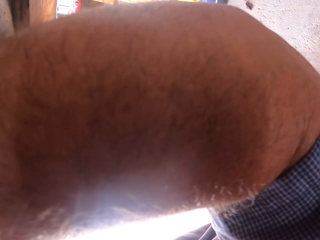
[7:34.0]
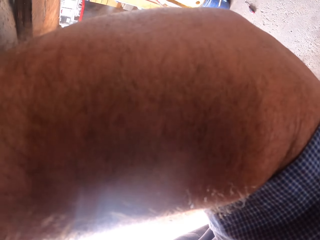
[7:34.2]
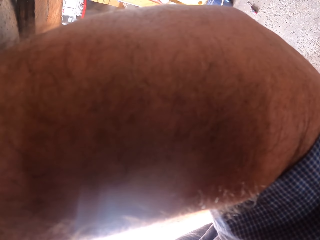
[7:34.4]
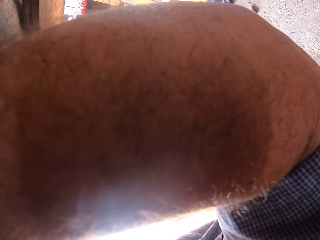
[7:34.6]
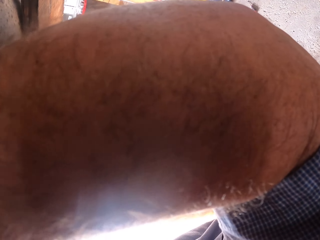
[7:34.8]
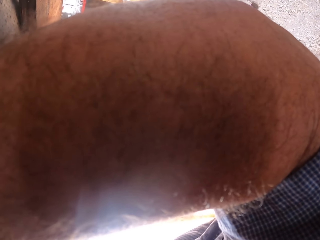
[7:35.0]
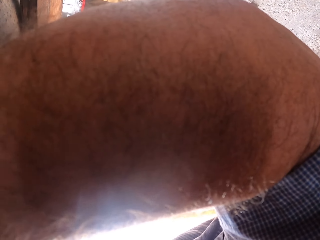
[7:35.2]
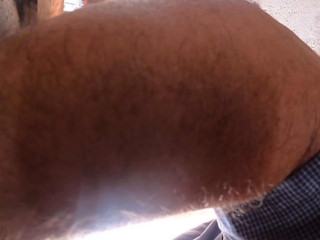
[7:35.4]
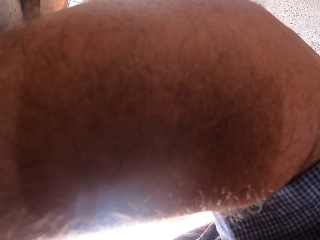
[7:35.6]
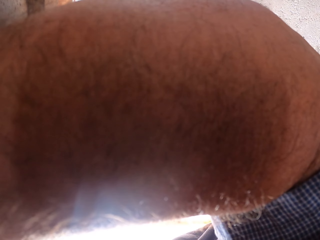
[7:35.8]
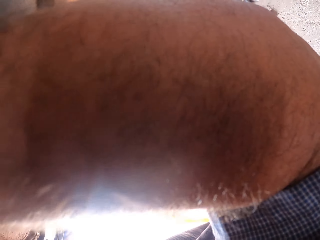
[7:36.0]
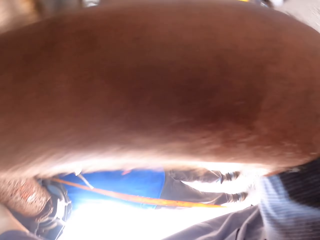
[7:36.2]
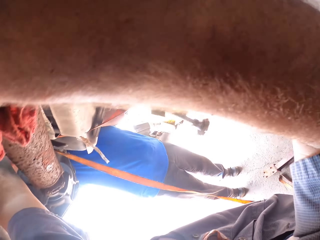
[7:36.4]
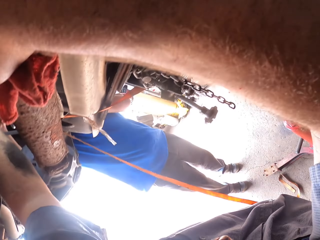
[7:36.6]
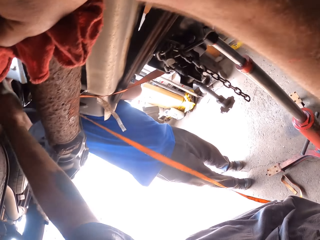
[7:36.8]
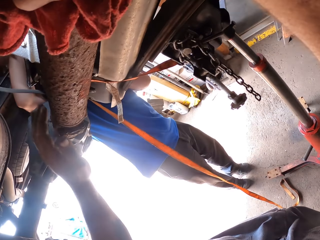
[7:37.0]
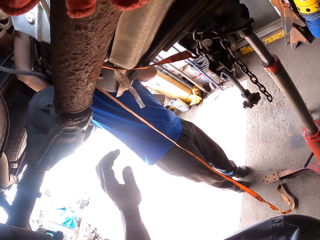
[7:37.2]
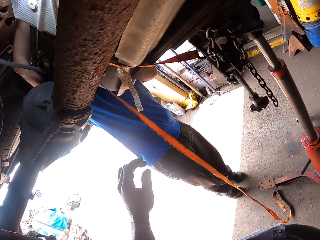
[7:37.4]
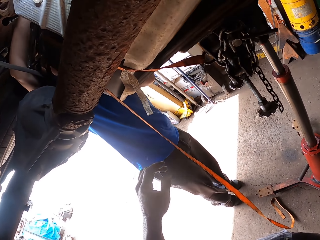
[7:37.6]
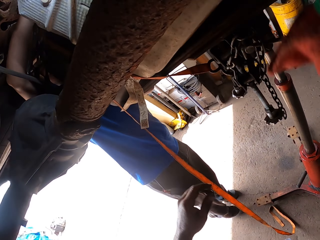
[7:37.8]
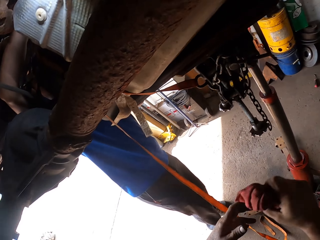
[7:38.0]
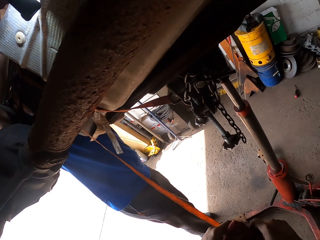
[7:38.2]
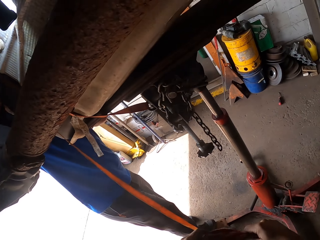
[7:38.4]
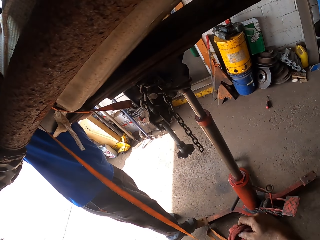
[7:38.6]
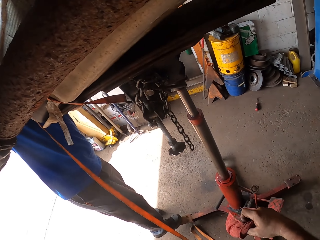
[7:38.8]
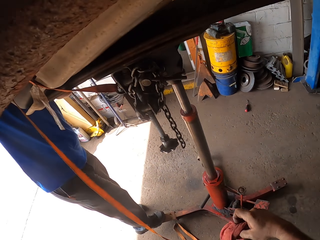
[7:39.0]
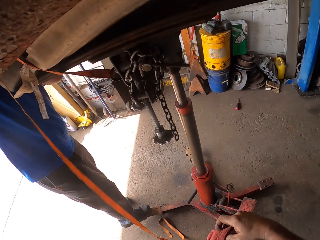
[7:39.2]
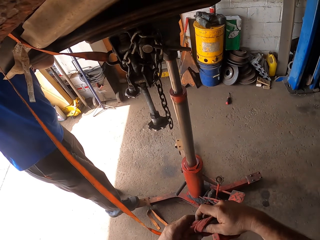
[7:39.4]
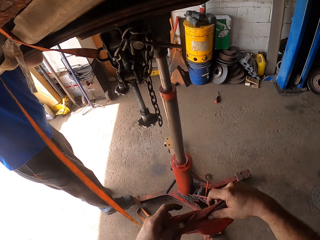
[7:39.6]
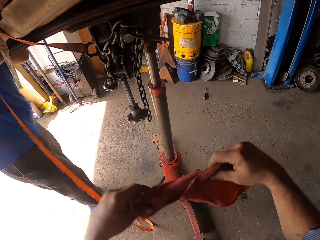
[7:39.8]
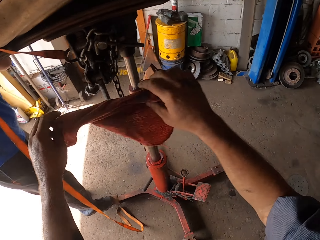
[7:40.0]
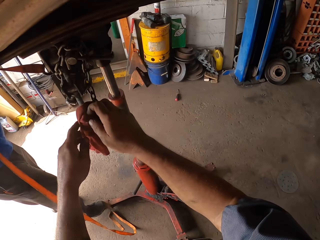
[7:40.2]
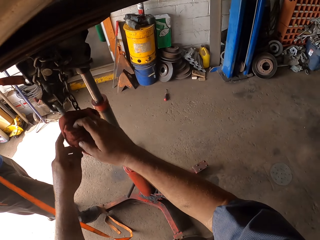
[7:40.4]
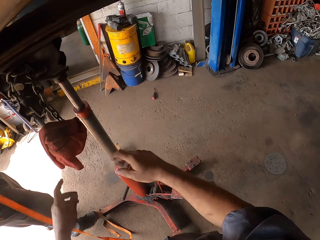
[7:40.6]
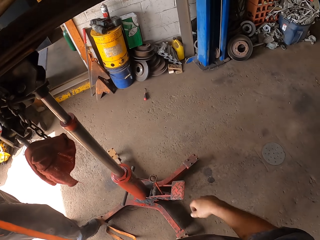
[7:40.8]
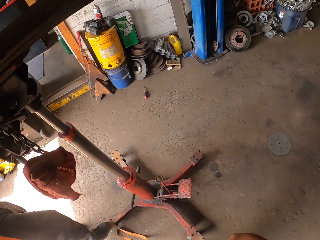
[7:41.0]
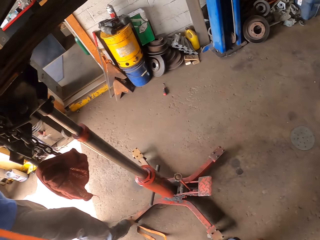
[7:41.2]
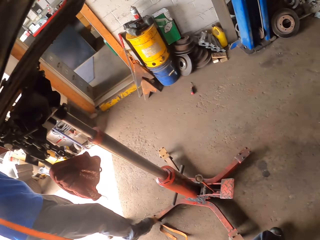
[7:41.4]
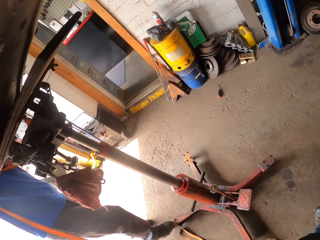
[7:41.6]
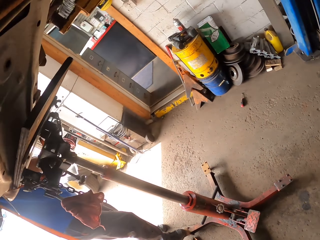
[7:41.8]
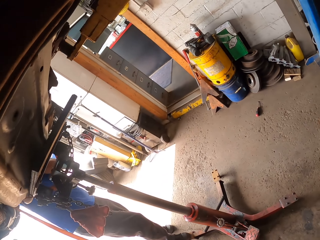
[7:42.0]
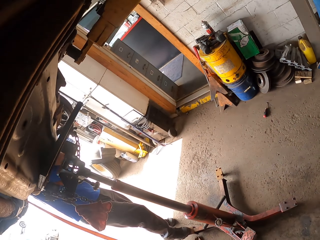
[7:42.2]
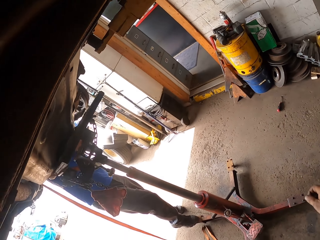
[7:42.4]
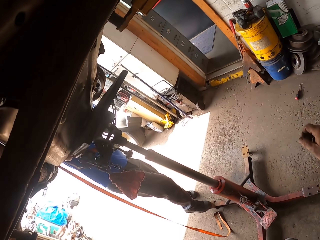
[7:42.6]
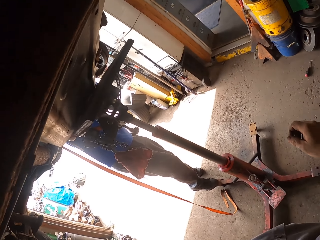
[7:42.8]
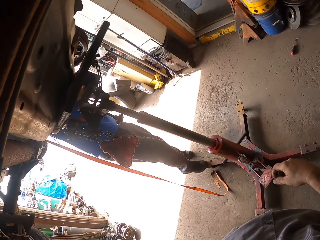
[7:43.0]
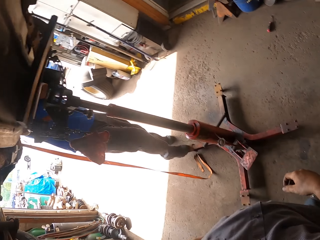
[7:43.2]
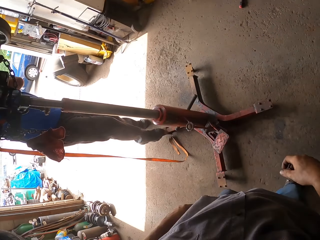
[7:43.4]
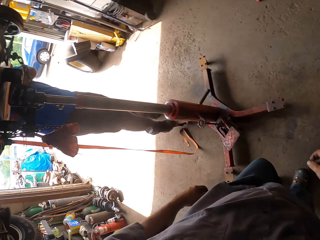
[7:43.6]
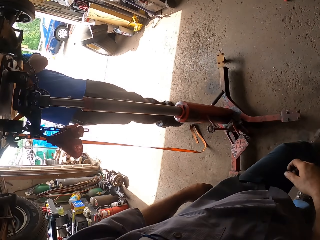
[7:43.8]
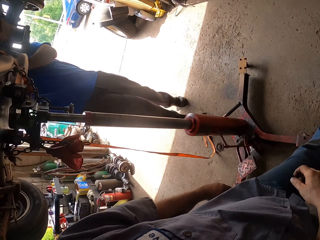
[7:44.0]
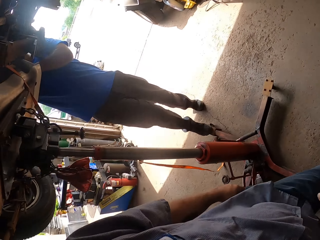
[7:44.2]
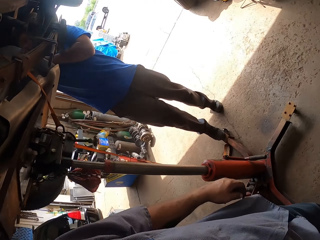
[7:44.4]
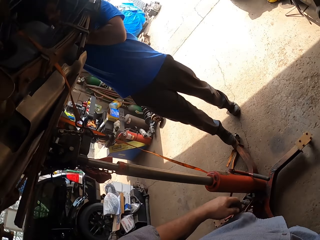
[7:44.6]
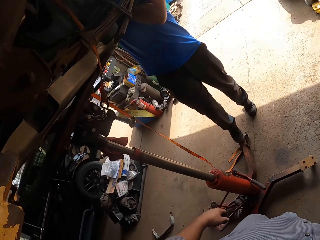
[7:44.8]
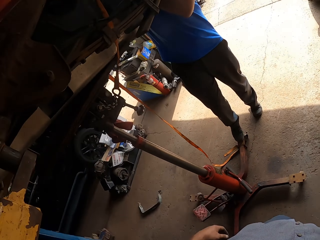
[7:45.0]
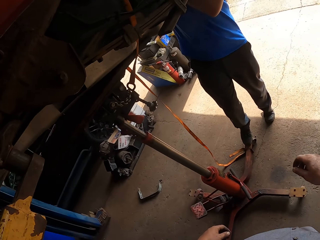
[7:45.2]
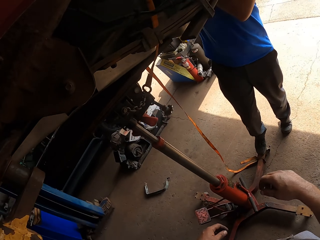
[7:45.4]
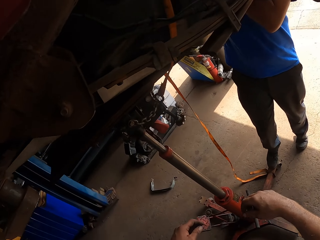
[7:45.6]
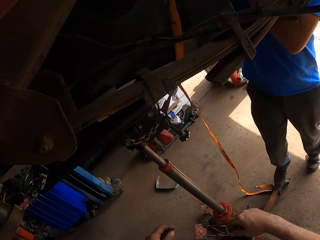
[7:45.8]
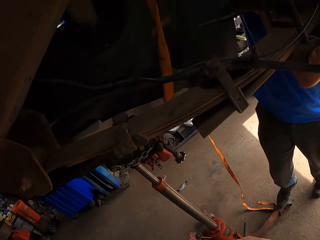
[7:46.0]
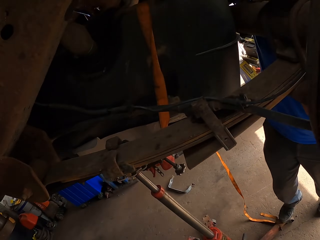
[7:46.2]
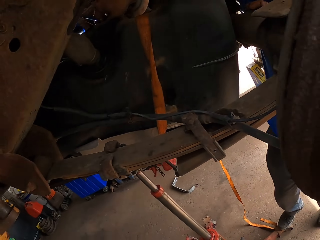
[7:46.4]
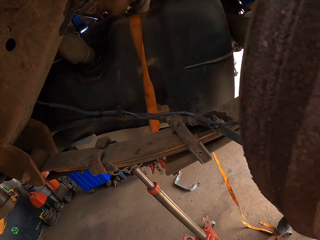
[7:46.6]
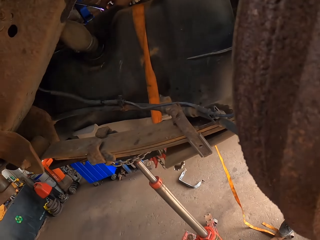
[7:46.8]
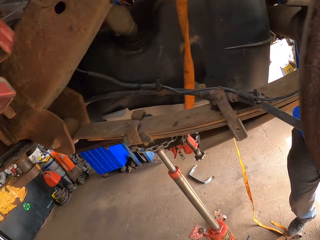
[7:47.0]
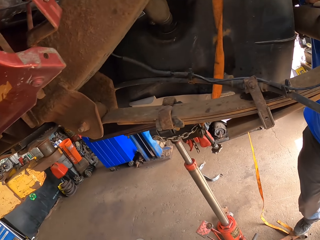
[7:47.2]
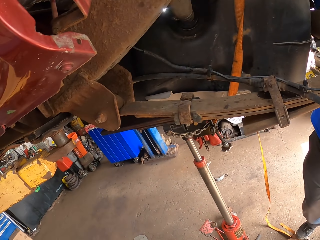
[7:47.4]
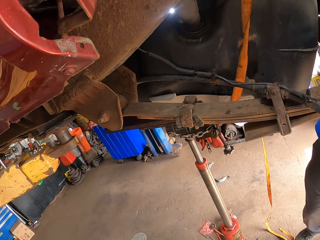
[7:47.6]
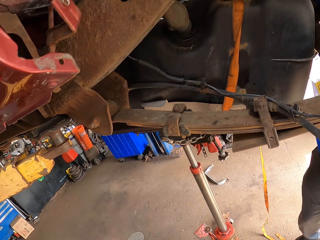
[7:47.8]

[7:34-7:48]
The camera wearer hangs the red cloth on the jack lift stand. They move around.

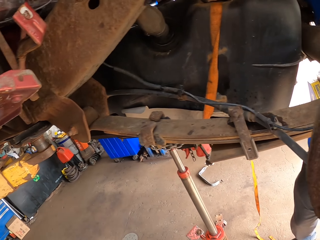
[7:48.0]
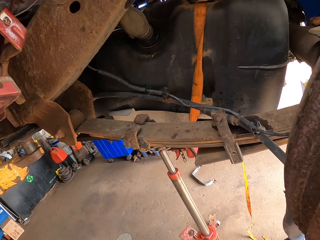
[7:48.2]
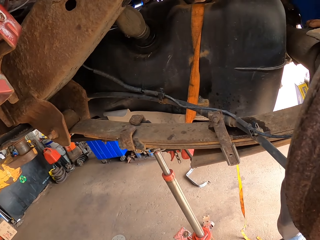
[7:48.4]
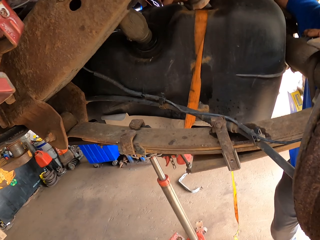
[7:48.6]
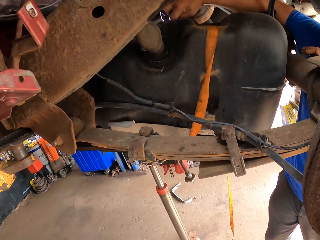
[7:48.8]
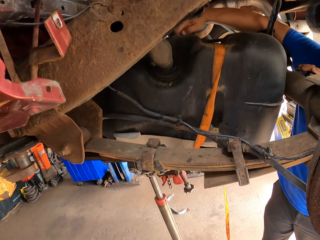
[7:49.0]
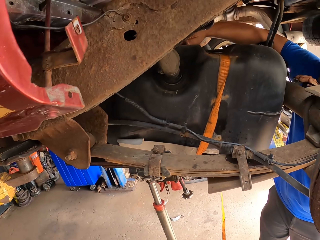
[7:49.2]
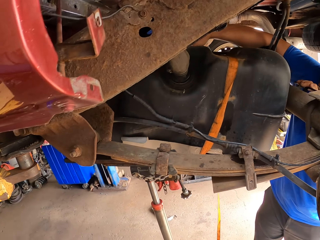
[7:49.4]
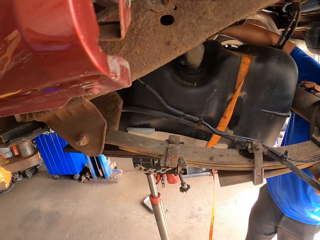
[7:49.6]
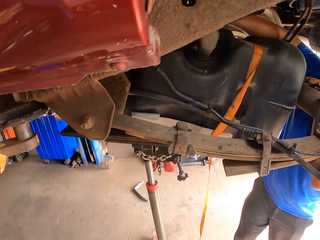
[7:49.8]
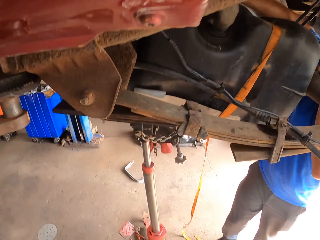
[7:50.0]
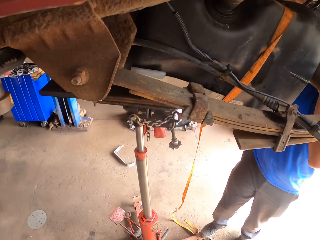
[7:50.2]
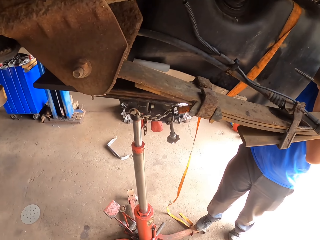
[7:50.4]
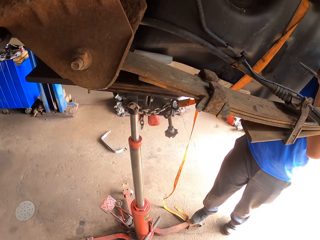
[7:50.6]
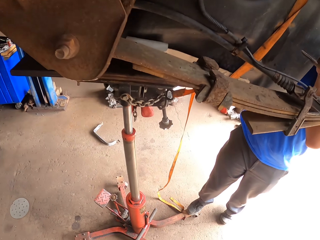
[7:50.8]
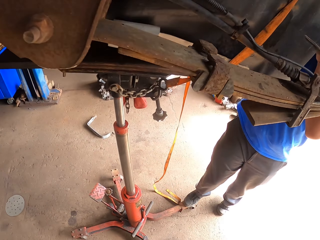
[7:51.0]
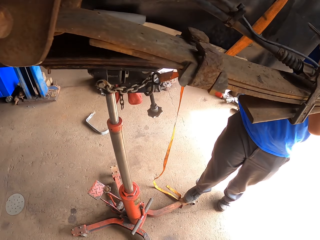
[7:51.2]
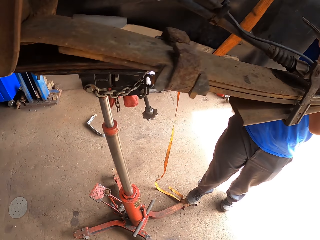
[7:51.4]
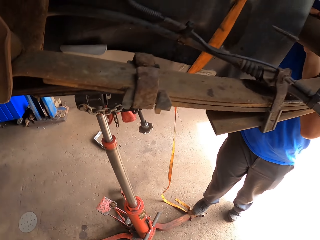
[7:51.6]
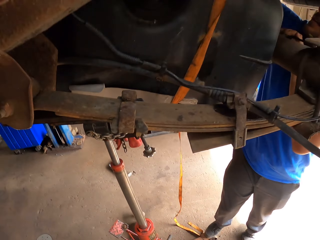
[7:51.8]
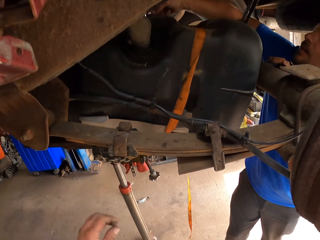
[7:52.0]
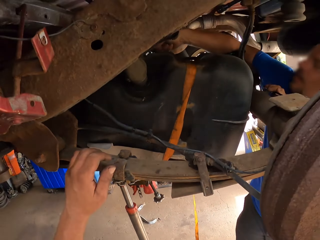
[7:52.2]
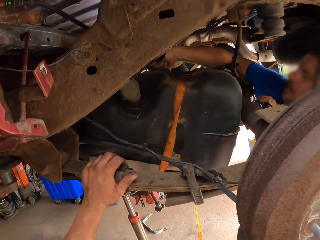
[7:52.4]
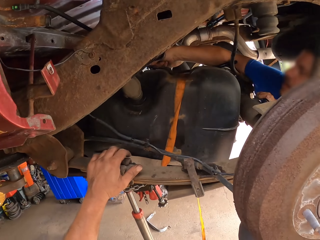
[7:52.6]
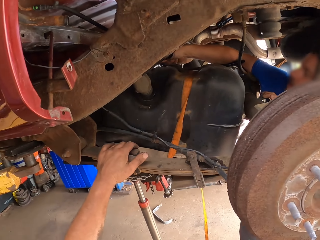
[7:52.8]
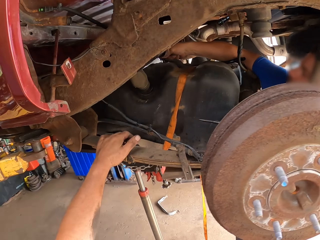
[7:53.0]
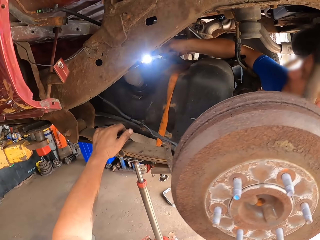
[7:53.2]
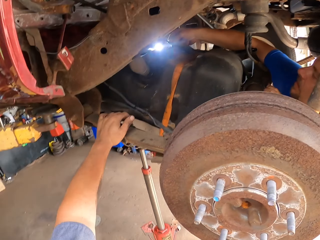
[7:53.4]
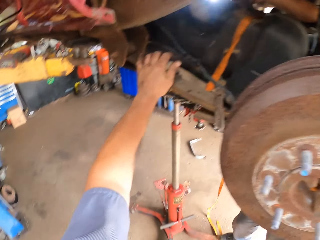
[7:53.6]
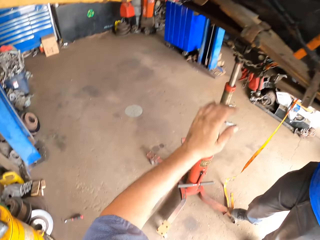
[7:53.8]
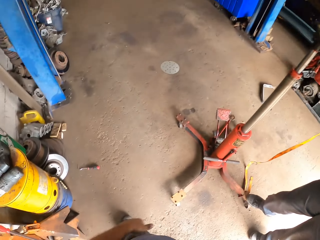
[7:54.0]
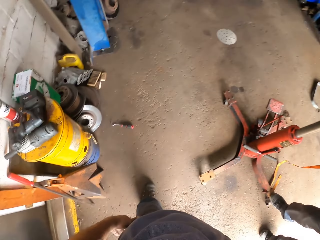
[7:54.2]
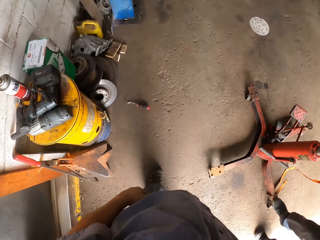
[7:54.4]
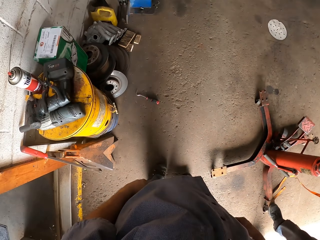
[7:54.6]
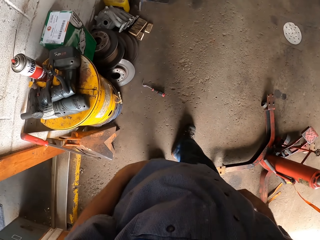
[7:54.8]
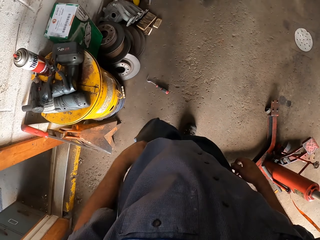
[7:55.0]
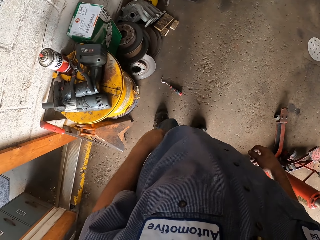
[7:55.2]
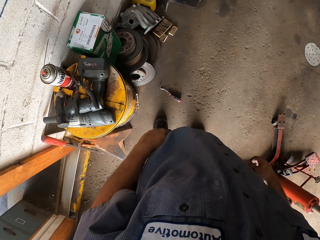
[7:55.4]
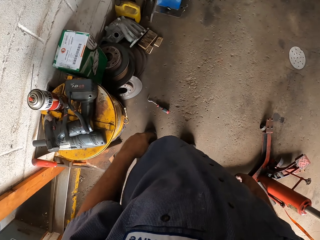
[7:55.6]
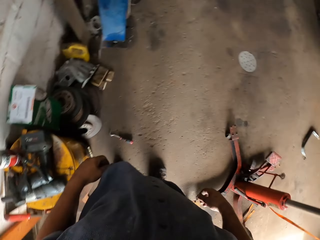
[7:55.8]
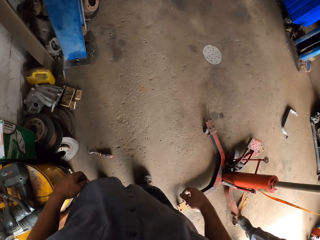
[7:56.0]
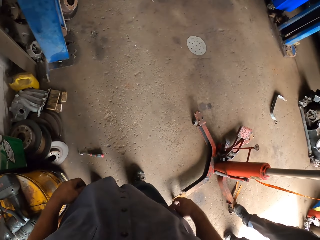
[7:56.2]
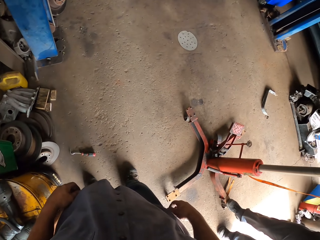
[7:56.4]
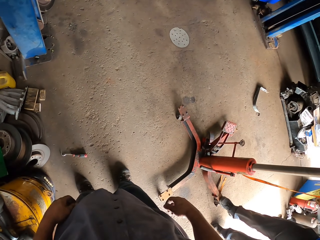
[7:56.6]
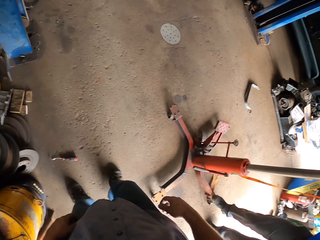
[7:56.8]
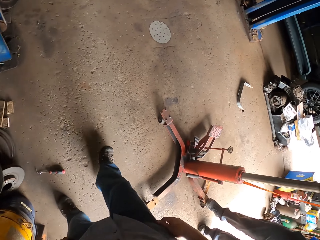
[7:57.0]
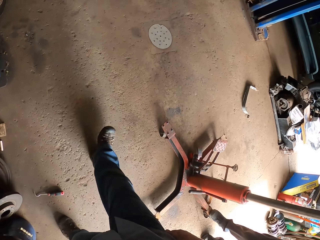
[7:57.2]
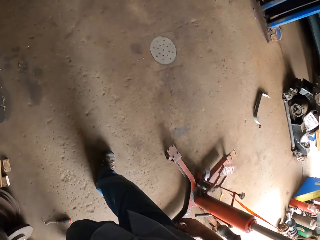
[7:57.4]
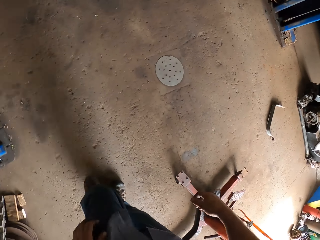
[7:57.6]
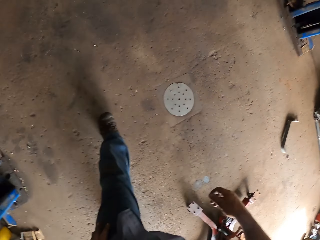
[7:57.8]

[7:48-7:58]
A person lights the torch. The person touches something. The camera wearer walks away from the jack lift stand.
